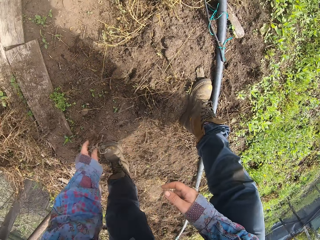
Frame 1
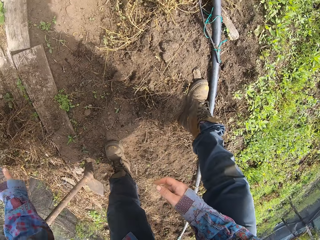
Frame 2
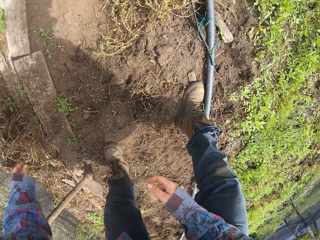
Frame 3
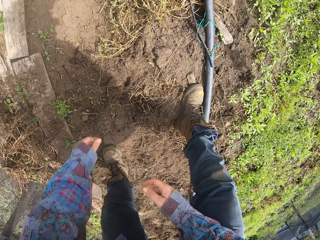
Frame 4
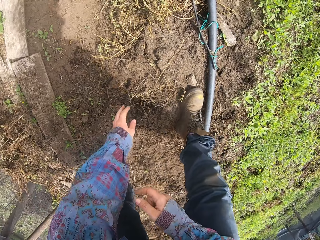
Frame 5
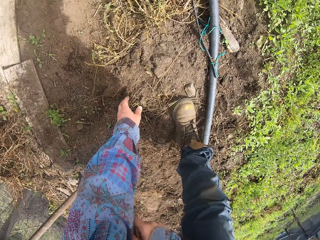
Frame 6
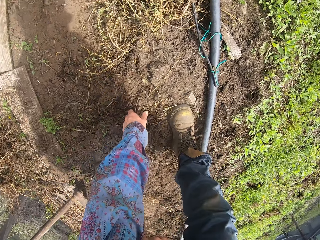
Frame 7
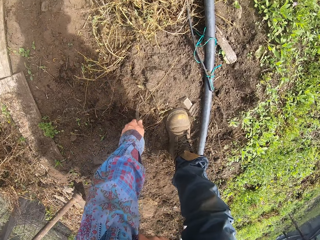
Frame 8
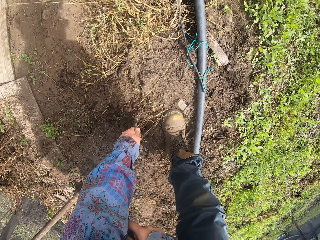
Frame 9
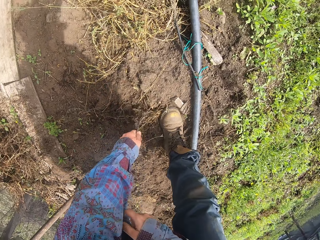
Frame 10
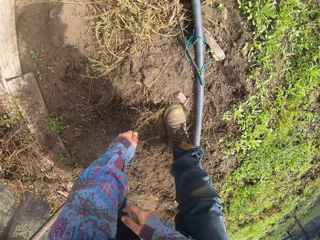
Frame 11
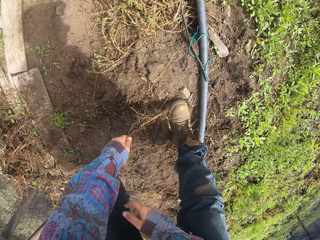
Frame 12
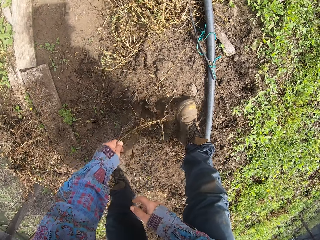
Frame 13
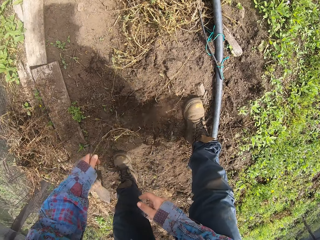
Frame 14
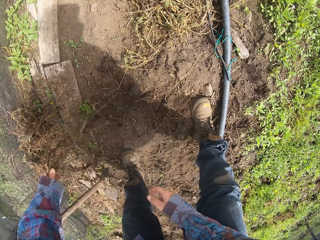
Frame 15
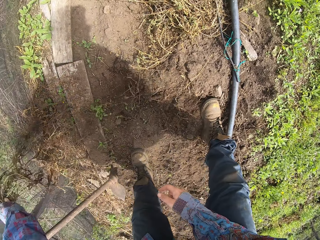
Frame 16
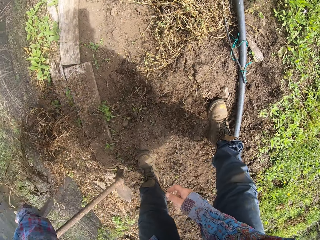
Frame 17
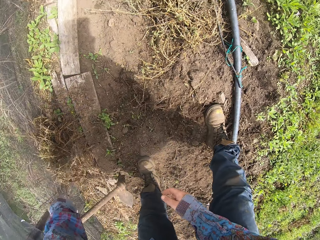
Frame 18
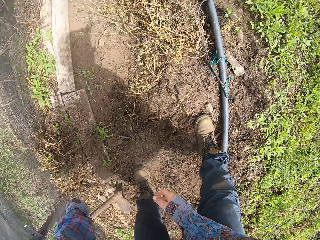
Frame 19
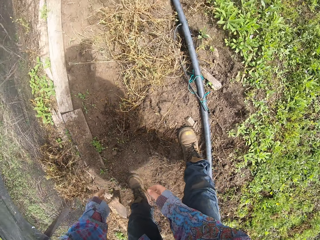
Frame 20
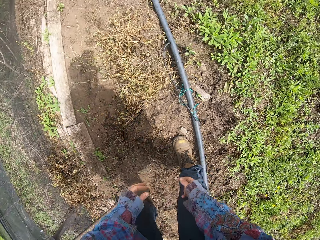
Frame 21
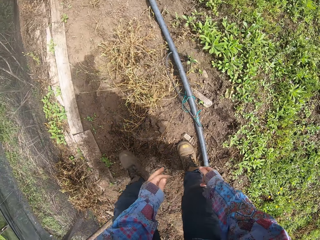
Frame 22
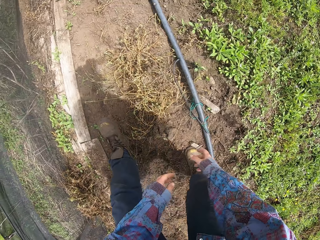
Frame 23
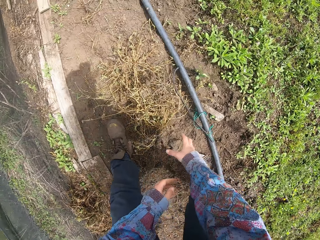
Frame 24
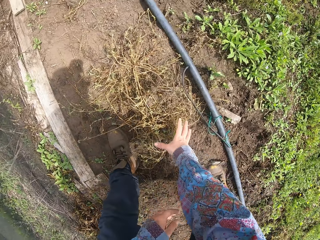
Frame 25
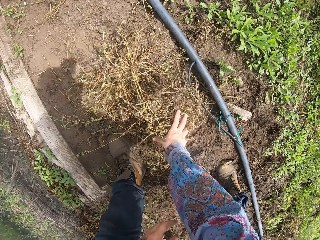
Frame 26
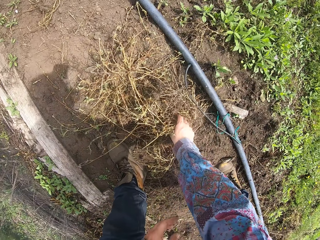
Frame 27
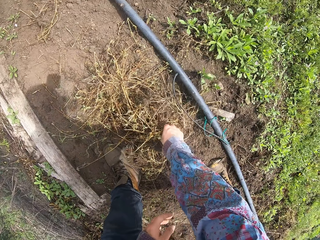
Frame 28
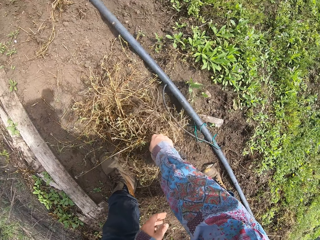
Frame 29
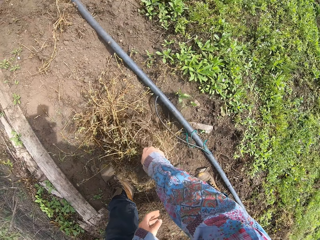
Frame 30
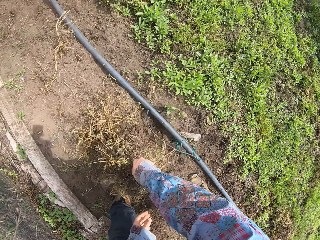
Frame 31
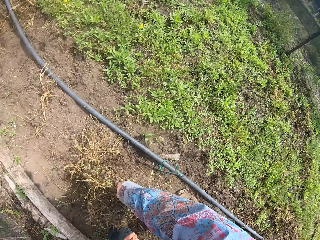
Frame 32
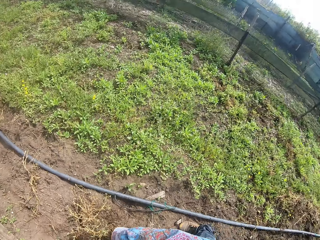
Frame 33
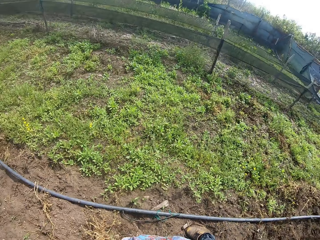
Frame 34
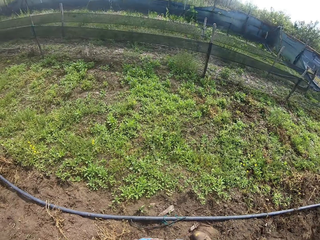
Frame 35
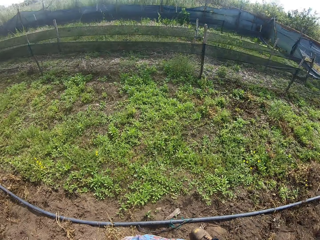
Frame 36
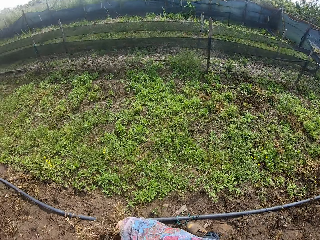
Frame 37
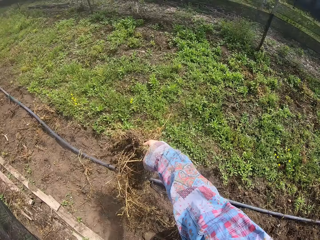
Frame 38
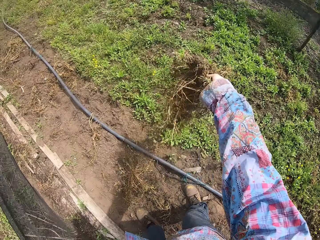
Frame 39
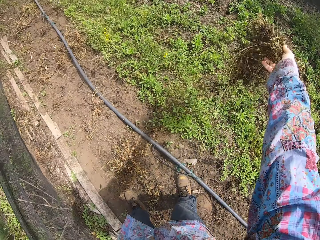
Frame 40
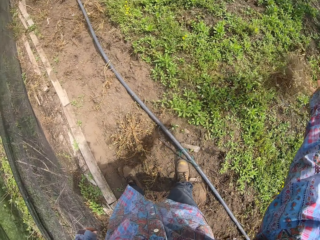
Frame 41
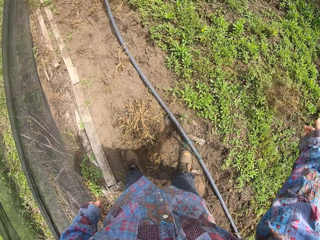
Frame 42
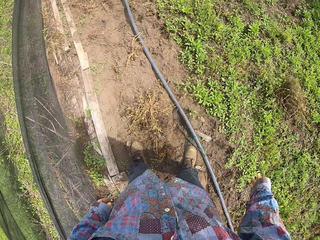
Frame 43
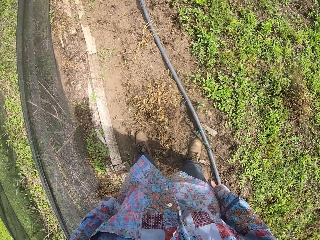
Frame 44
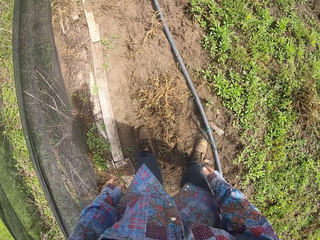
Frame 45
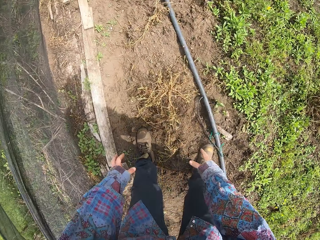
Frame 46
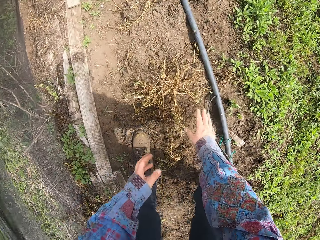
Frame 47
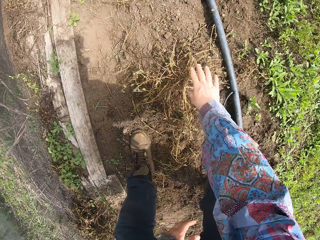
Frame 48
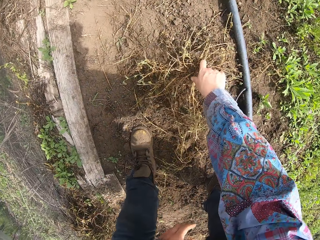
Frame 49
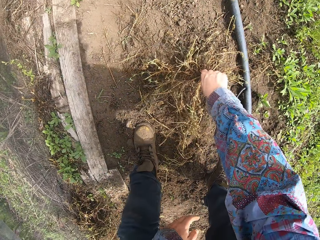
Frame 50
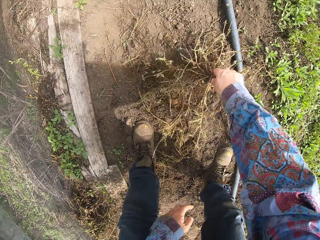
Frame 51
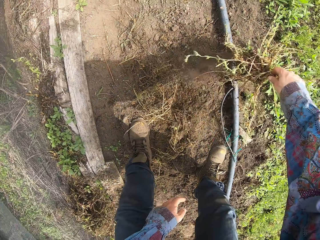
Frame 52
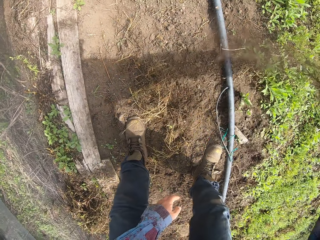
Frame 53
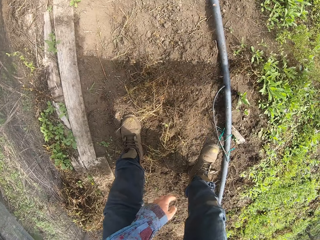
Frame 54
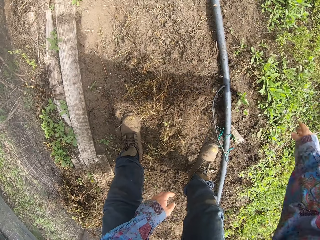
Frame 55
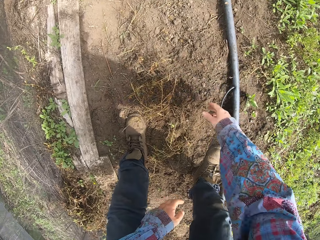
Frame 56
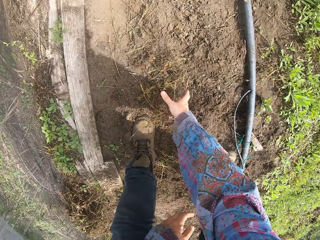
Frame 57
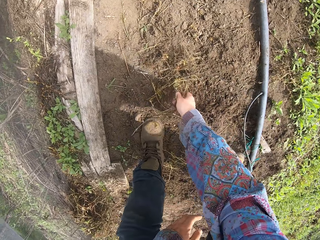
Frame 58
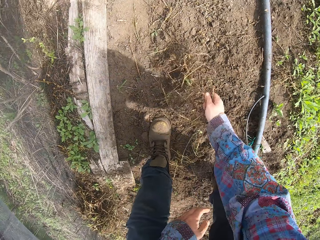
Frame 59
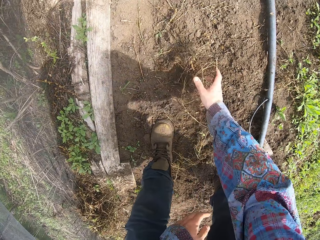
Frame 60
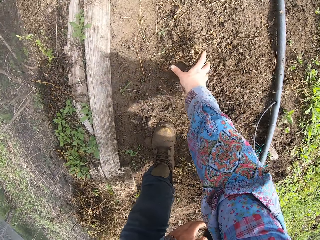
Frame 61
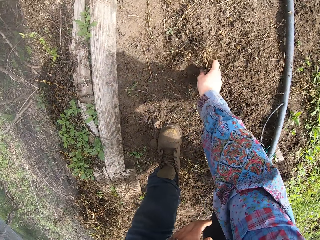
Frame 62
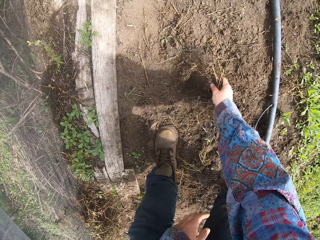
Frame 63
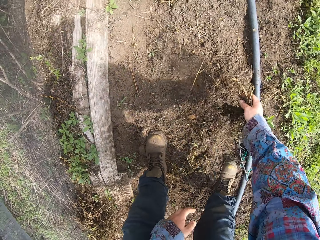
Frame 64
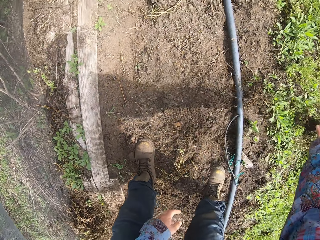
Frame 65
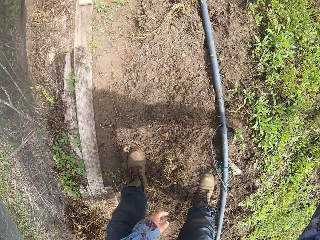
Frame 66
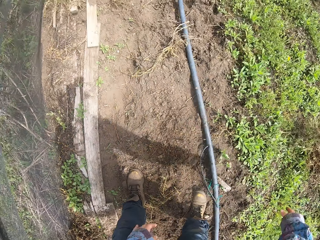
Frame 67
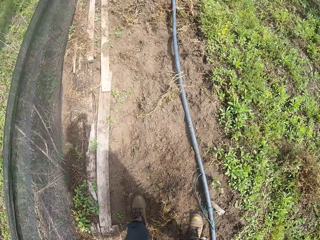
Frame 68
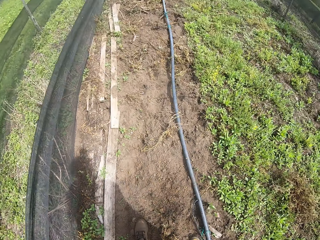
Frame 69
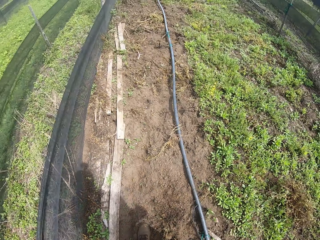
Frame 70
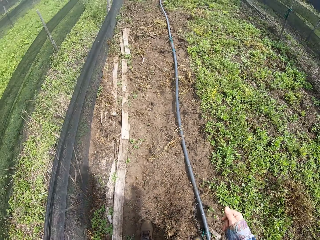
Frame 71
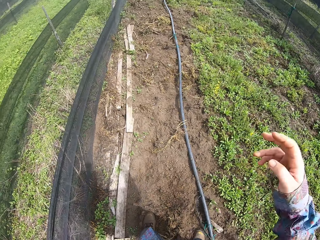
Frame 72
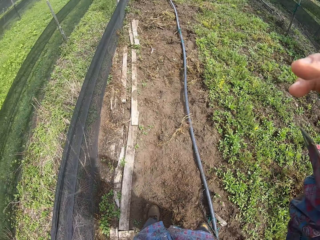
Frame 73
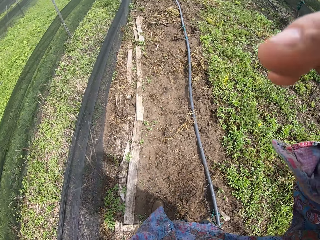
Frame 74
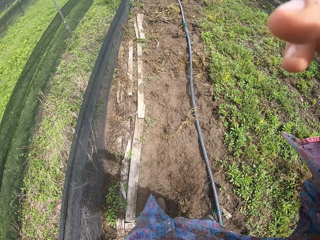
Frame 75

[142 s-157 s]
The camera wearer places weeds beside a fence. They pick weeds. They place the weeds beside the fence. They pick weeds. They throw the weeds. They pick weeds. They throw the weeds. They pick weeds. They throw the weeds.
